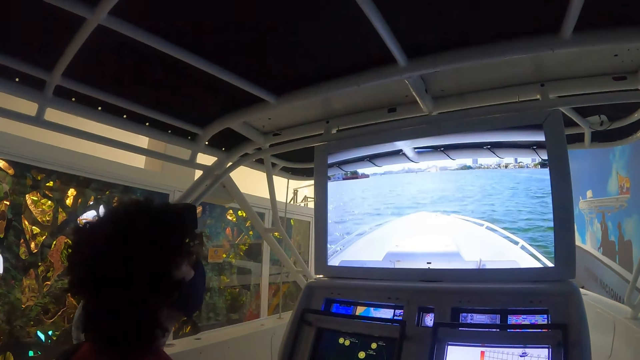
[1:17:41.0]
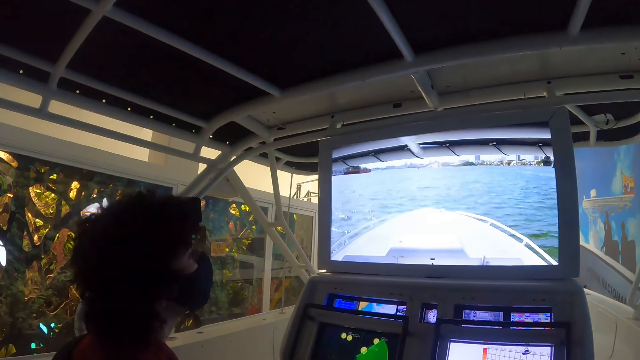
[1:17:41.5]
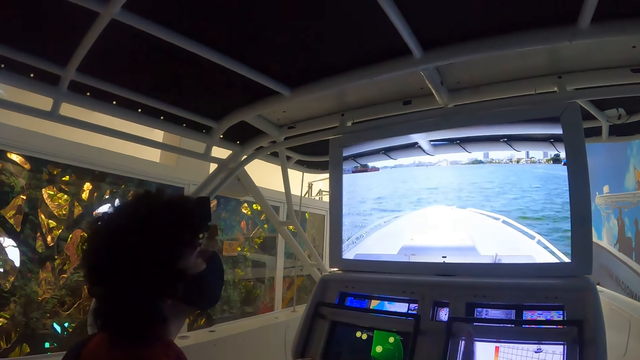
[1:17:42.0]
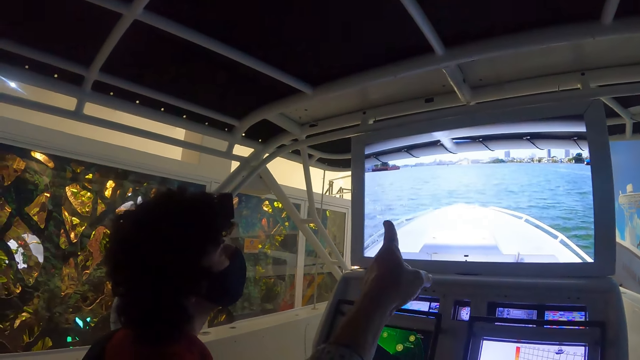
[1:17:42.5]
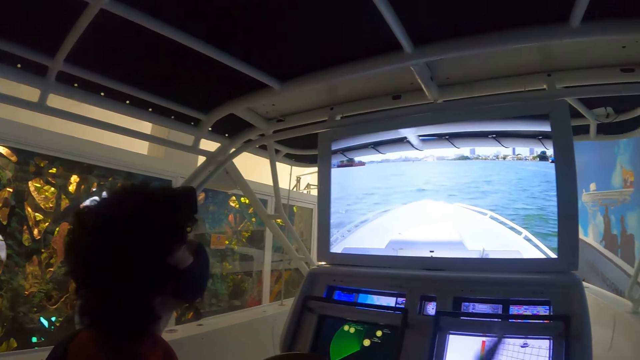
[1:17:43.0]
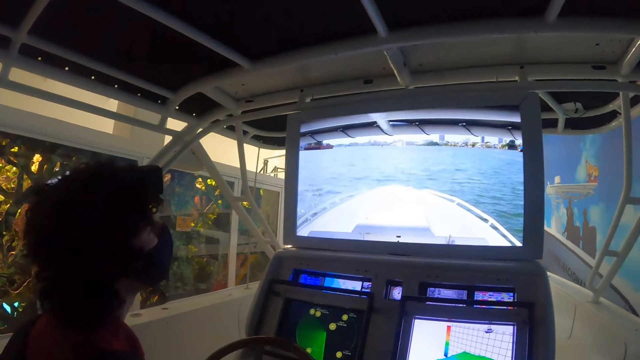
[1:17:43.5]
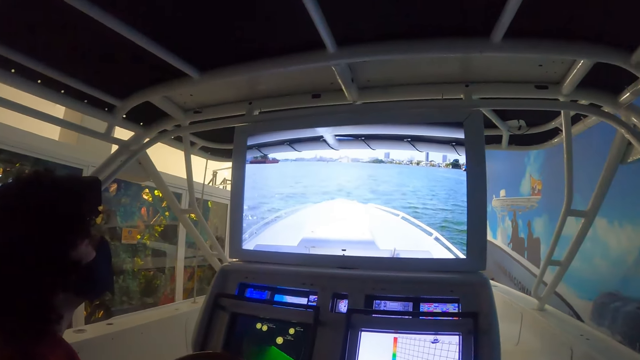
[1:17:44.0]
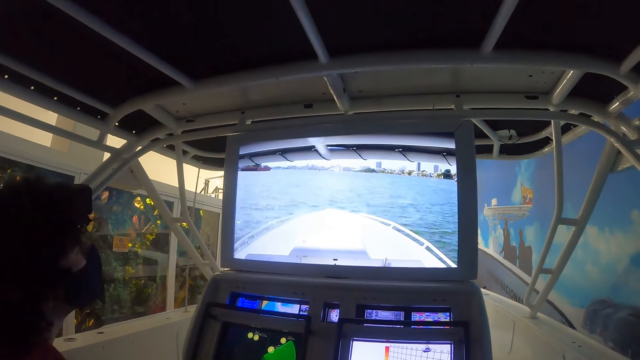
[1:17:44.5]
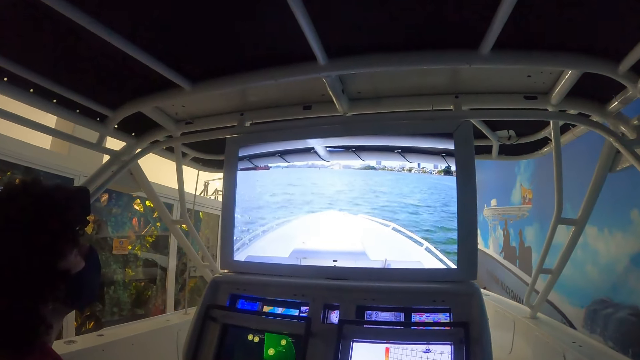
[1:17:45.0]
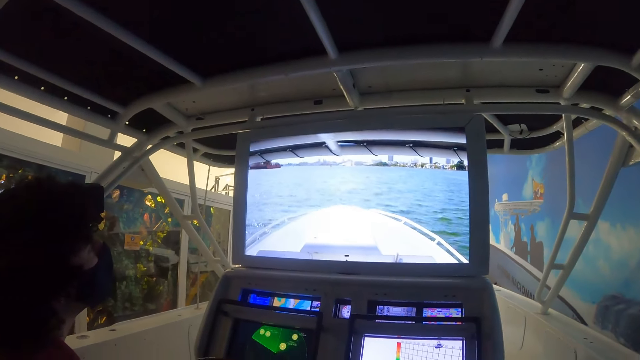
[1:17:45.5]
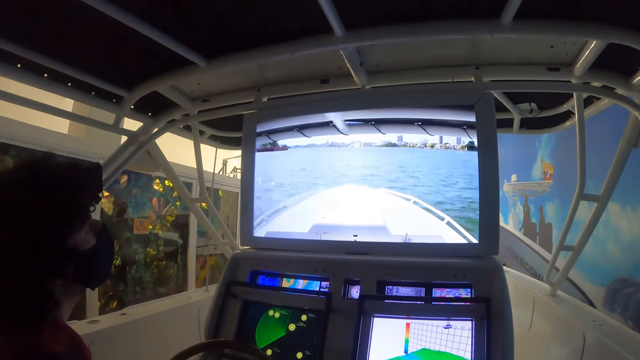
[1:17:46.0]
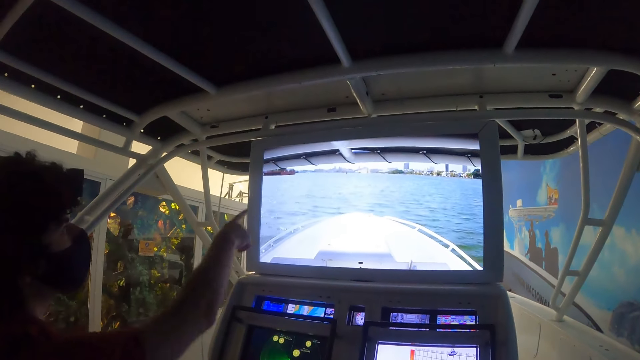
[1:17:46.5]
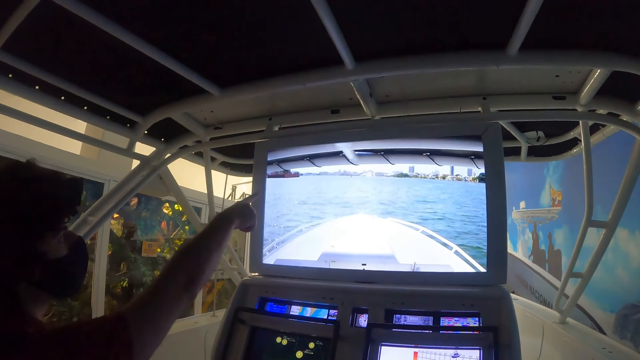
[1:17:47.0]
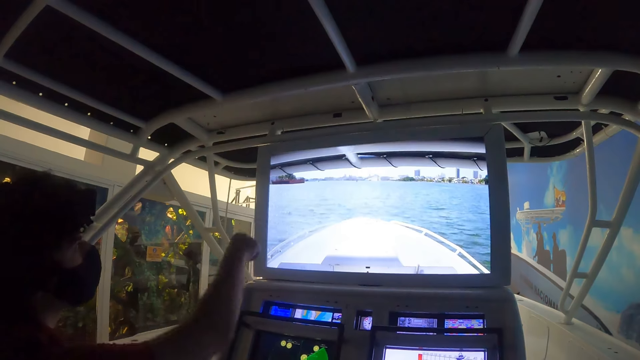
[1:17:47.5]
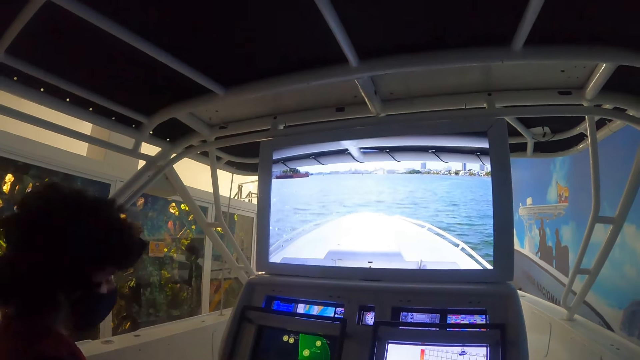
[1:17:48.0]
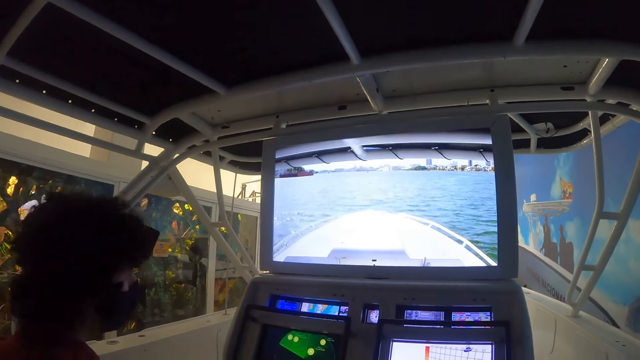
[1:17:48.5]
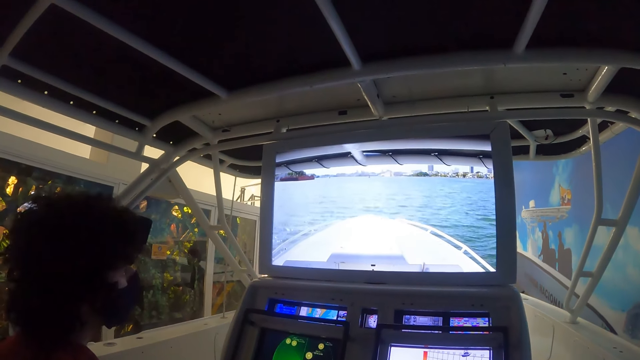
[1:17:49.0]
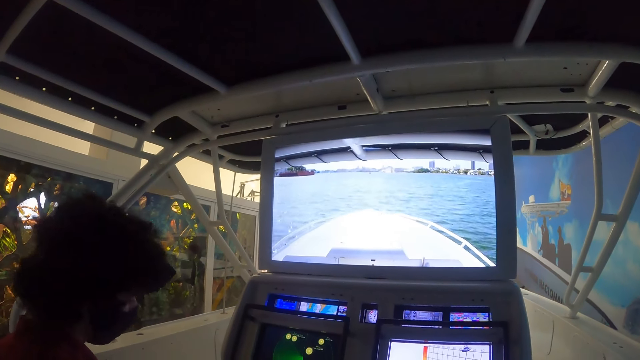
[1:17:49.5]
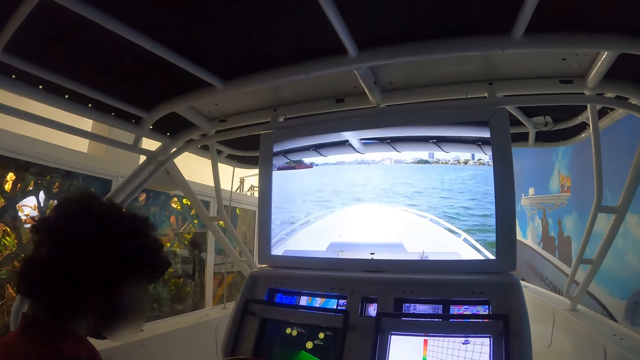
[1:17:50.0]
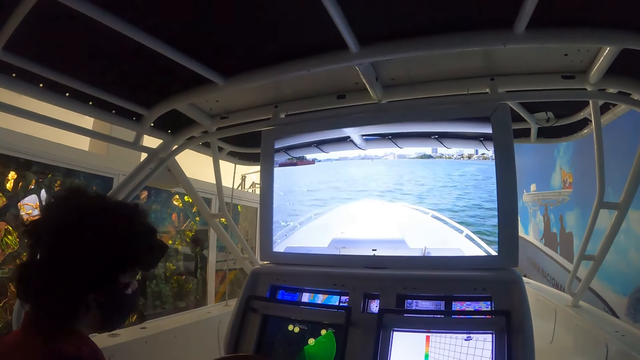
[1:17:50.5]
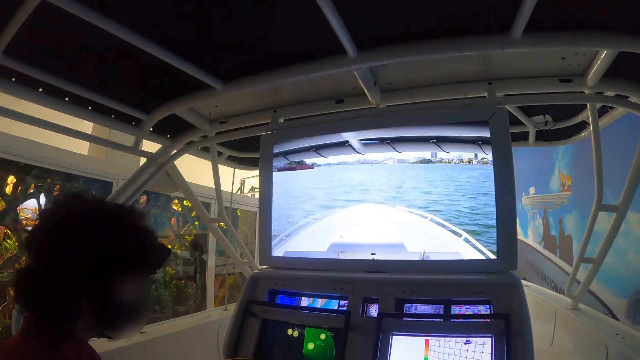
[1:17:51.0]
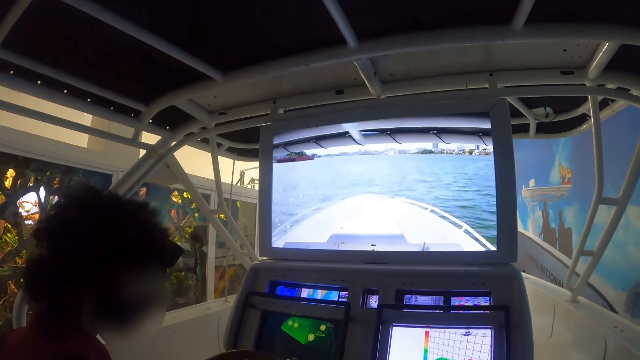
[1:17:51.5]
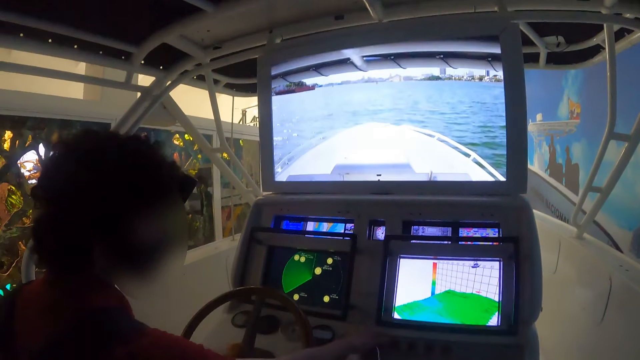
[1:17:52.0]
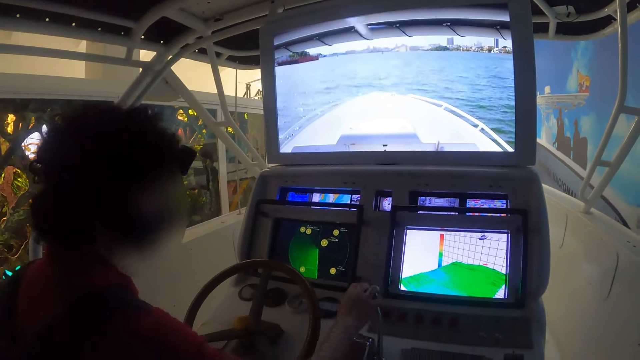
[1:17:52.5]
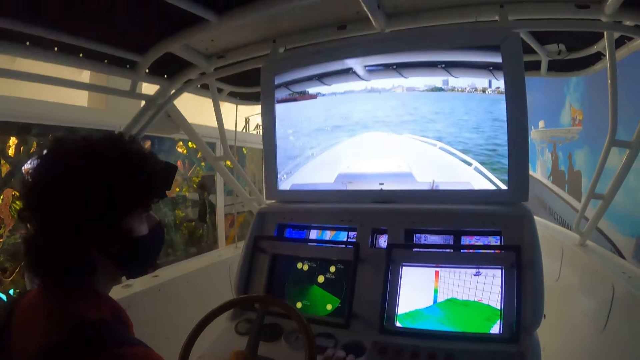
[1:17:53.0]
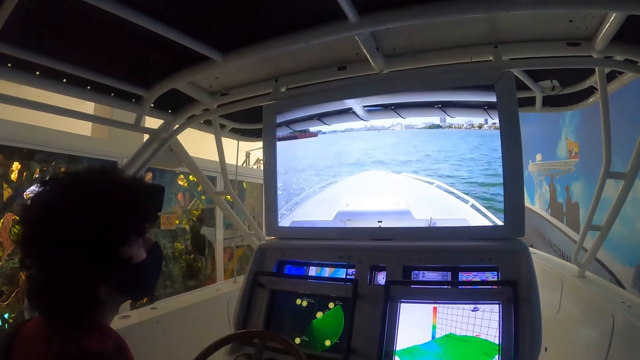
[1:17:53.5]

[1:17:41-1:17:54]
The camera wearer points at the sea water. They look around. They sail a ship on the sea water. A person points at the sea water. The camera wearer sails the ship on the sea water.

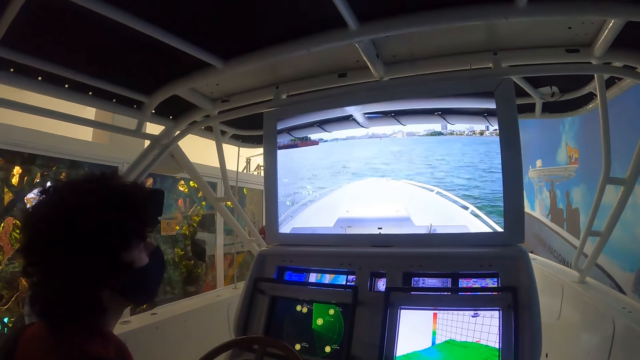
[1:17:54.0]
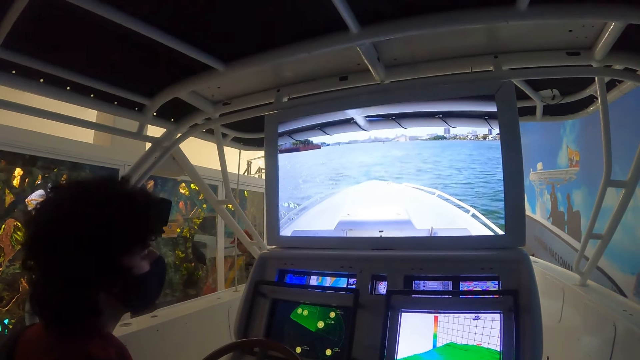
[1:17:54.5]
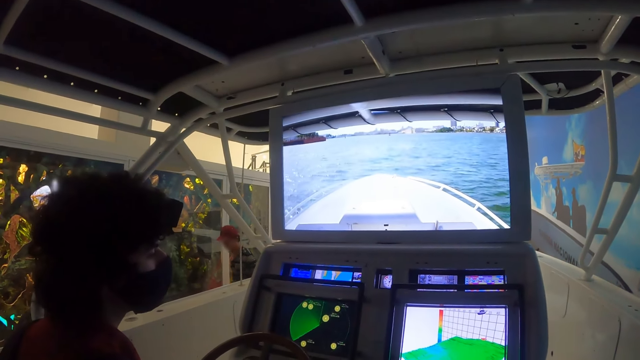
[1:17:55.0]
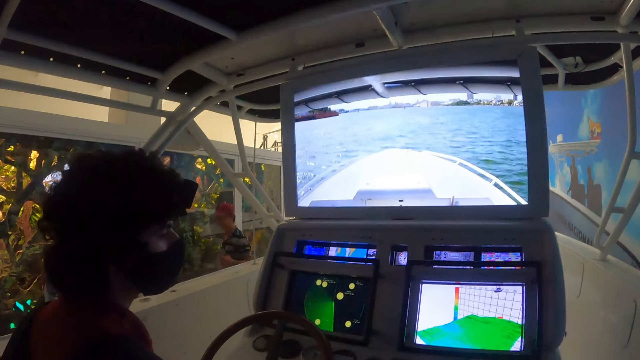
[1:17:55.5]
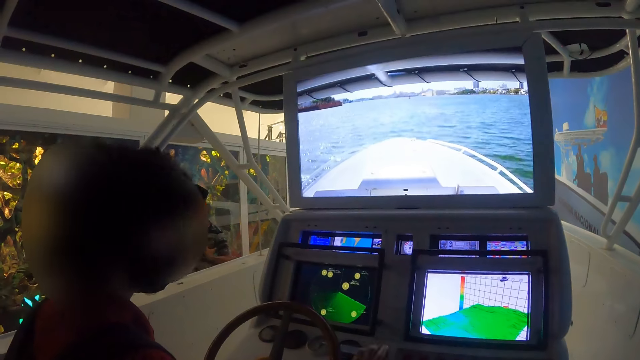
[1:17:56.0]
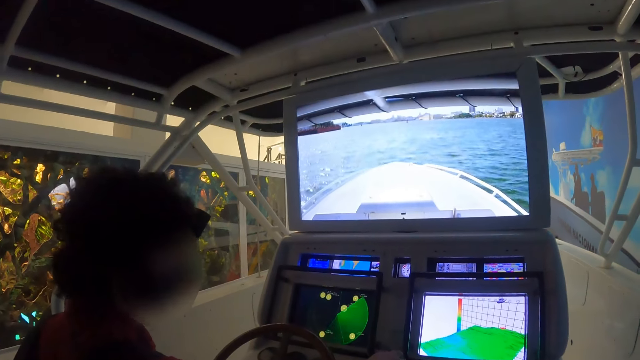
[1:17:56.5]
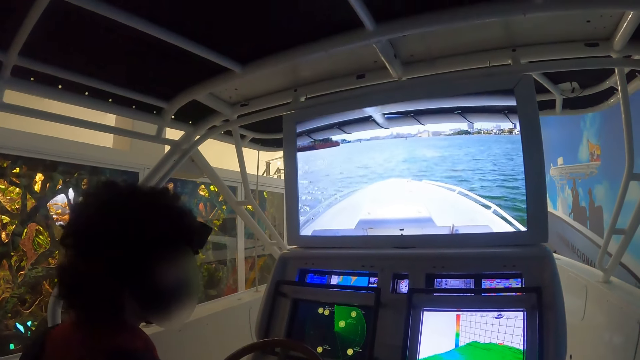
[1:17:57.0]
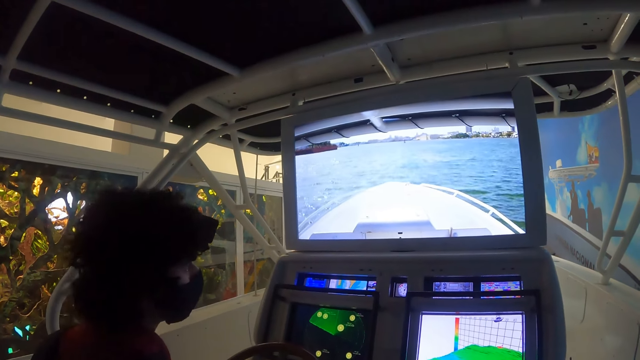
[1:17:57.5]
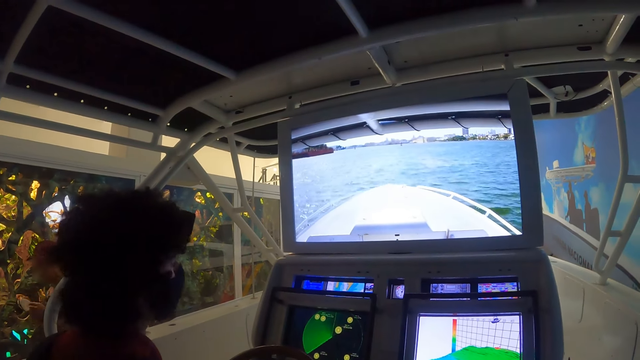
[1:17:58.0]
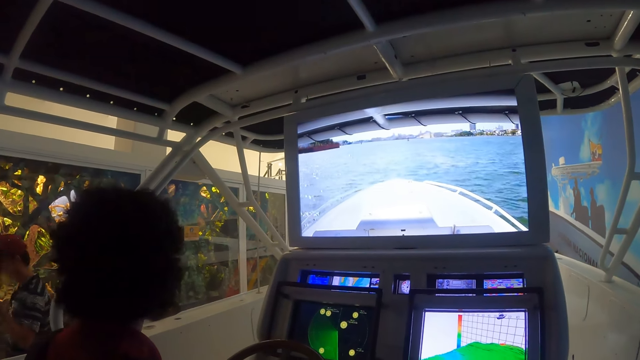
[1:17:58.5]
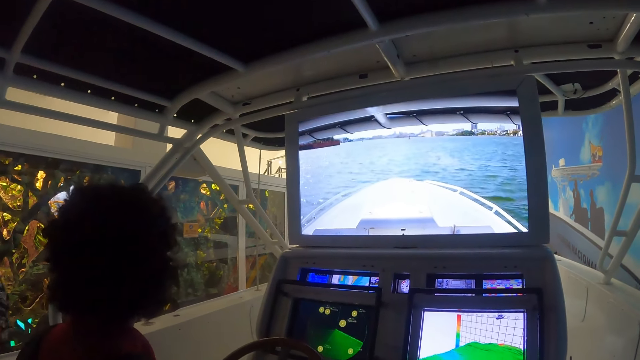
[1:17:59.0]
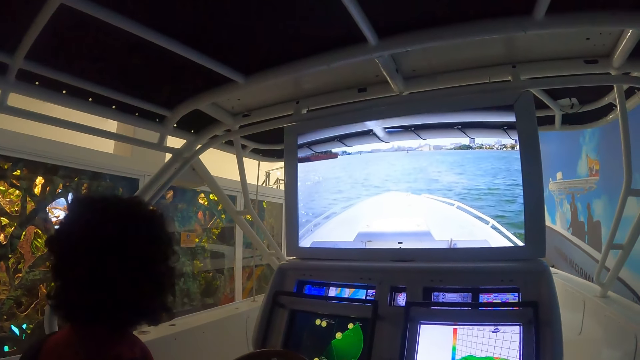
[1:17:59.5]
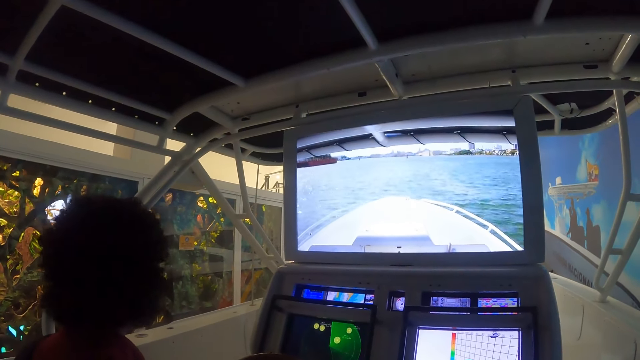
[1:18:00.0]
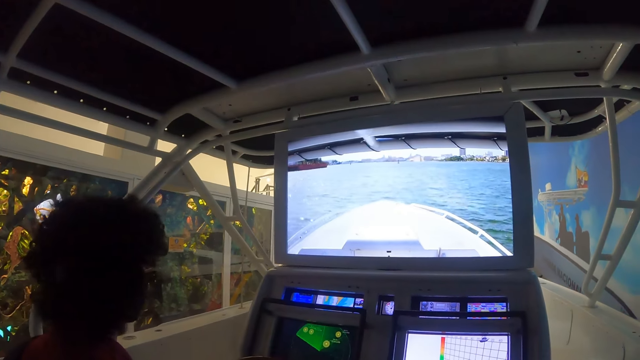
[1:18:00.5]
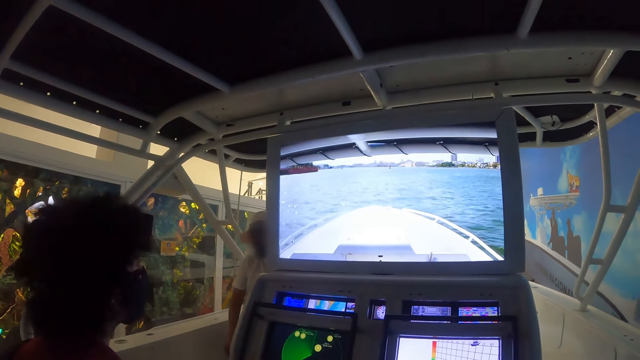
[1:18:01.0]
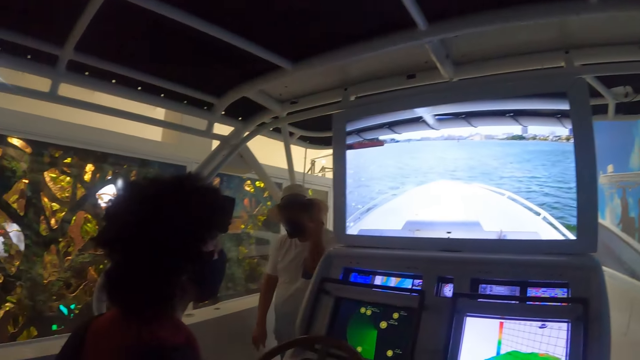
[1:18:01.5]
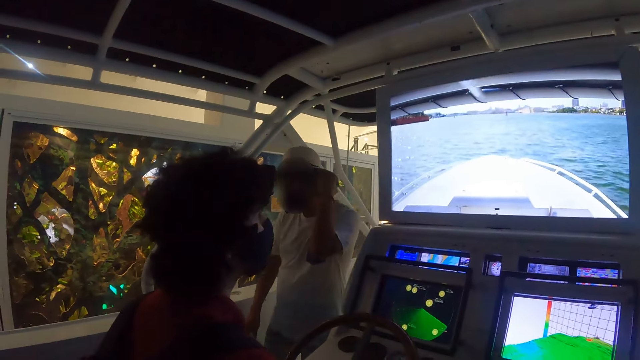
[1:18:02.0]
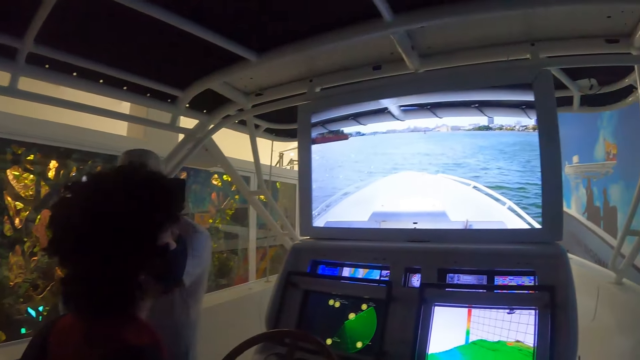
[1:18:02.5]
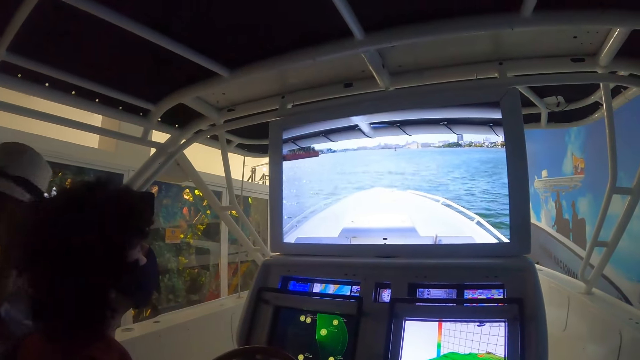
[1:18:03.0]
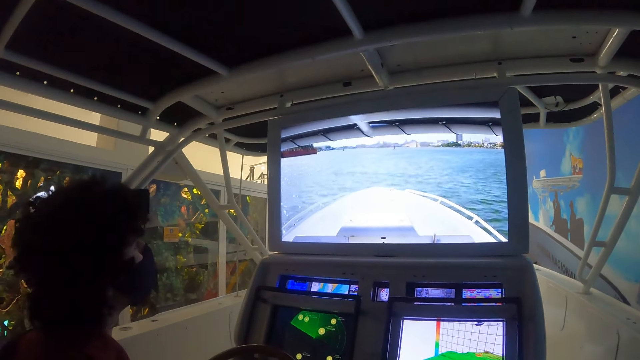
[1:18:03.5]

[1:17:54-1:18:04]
A person looks around. Another person walks around.
